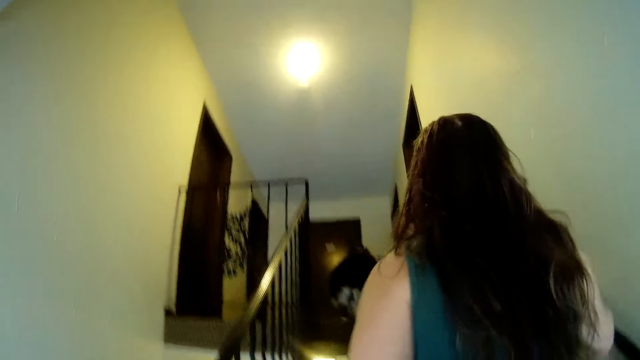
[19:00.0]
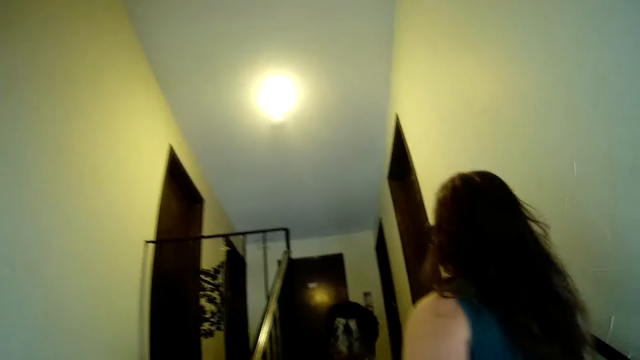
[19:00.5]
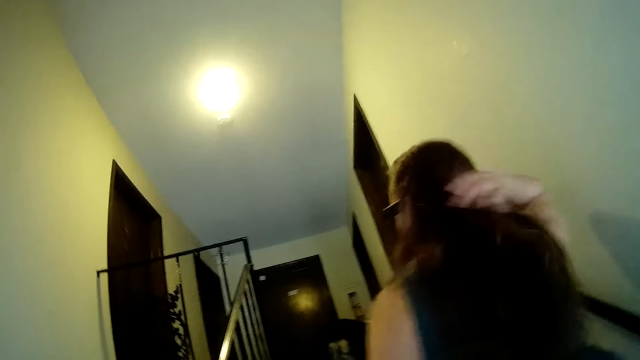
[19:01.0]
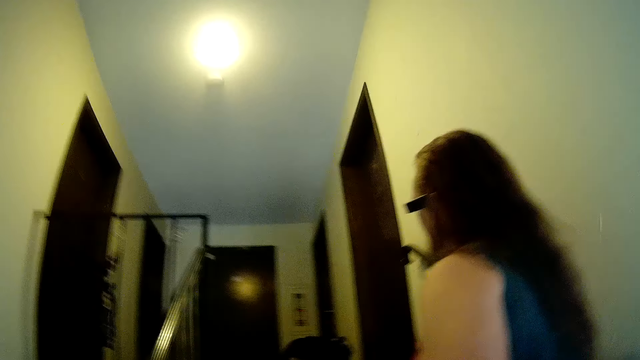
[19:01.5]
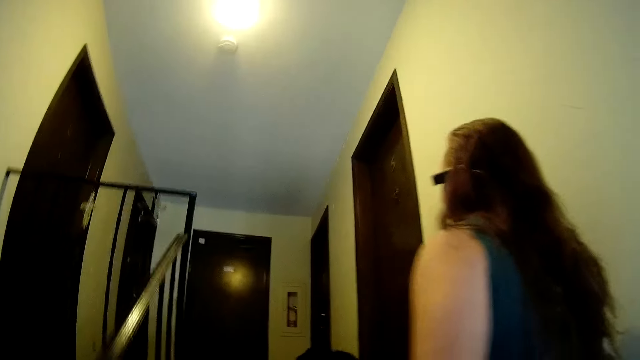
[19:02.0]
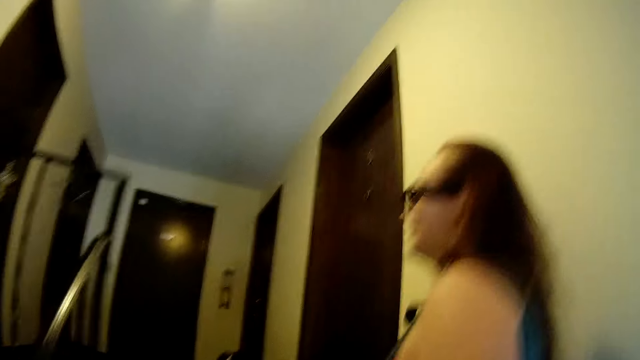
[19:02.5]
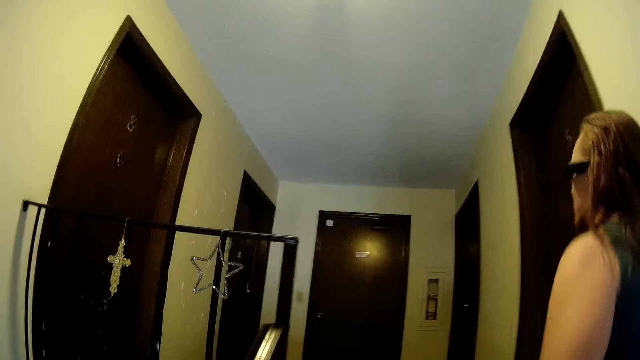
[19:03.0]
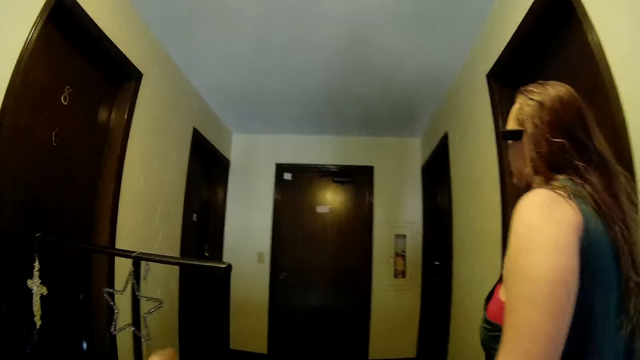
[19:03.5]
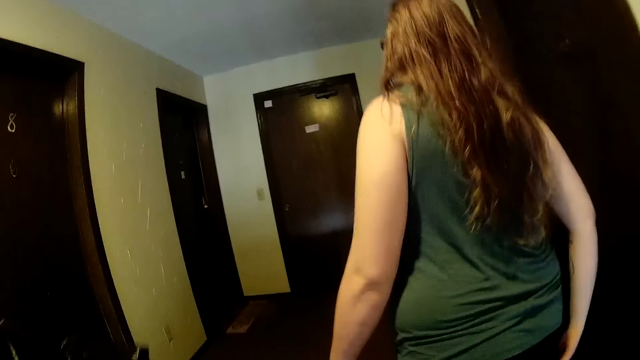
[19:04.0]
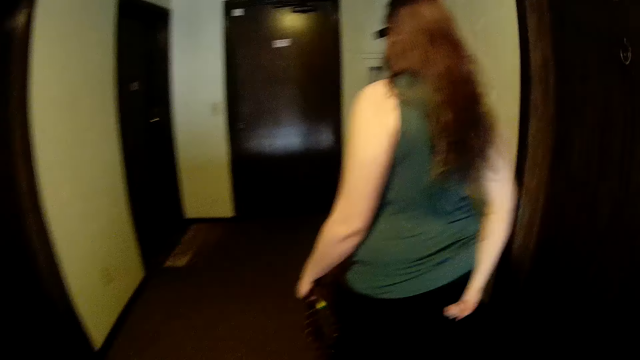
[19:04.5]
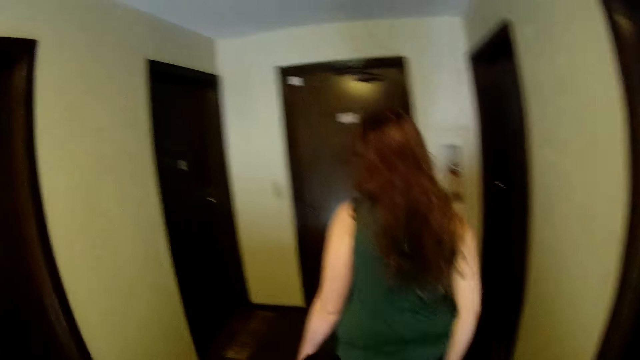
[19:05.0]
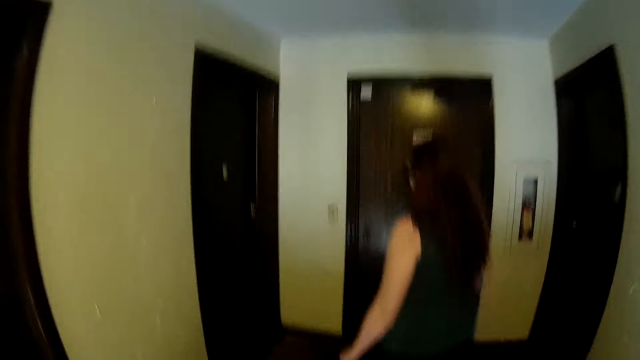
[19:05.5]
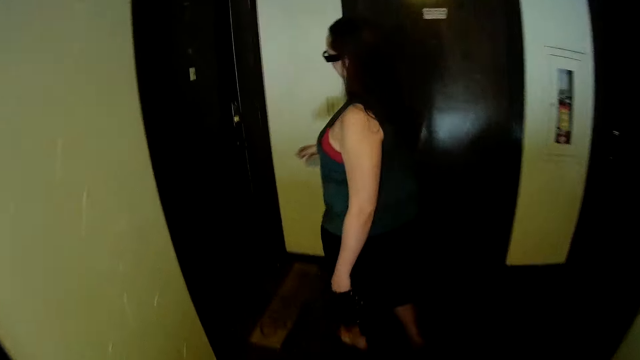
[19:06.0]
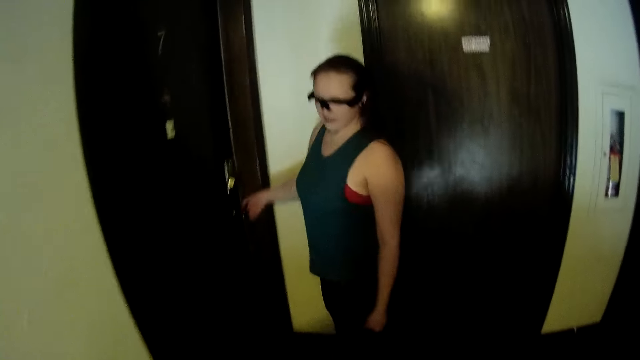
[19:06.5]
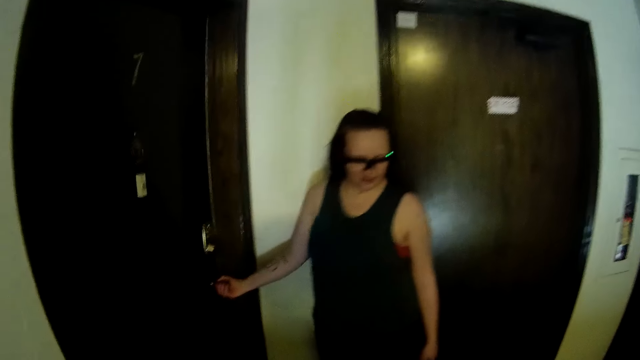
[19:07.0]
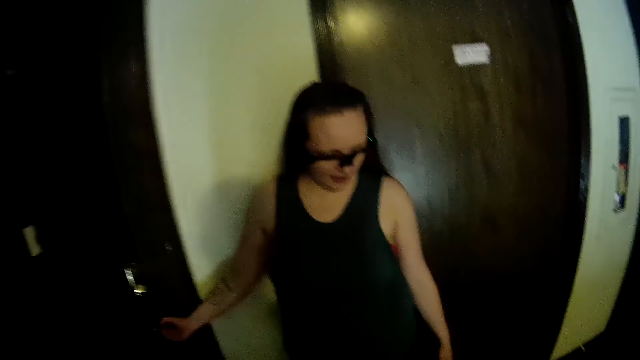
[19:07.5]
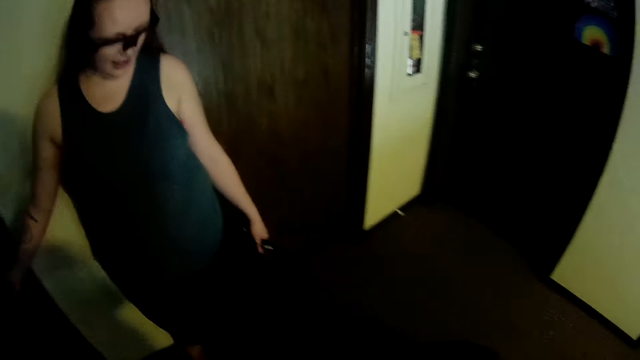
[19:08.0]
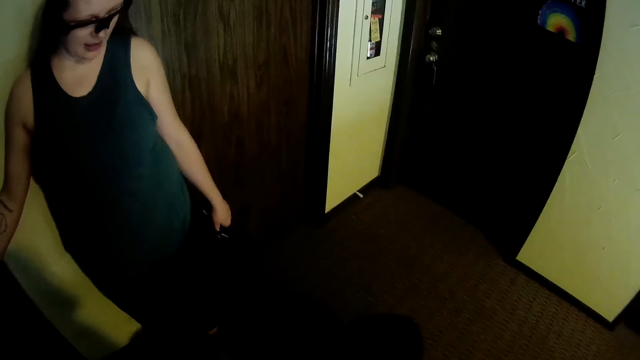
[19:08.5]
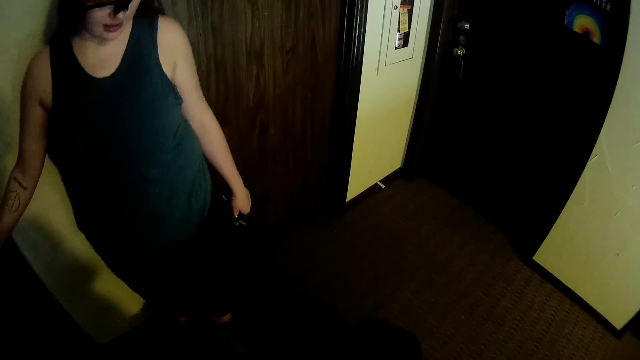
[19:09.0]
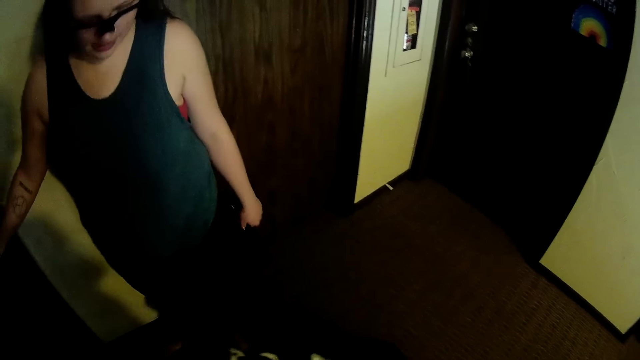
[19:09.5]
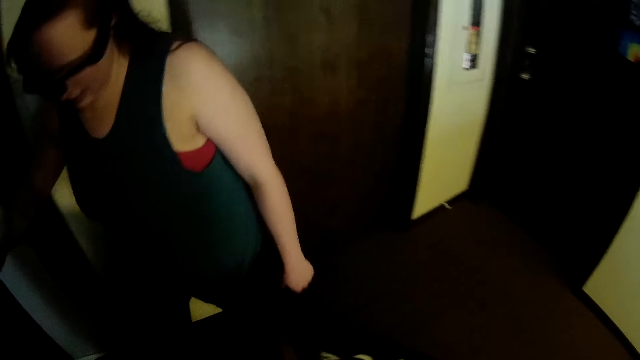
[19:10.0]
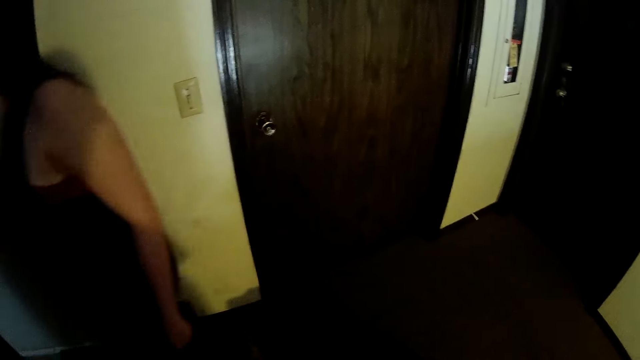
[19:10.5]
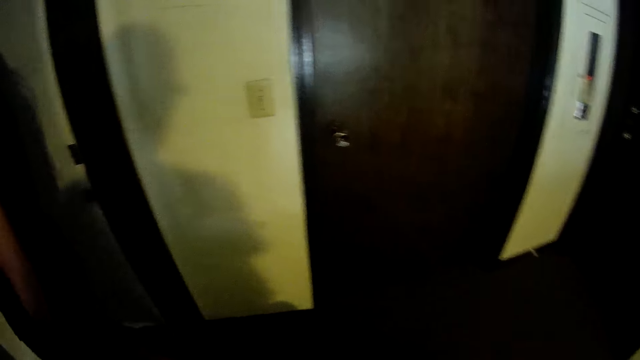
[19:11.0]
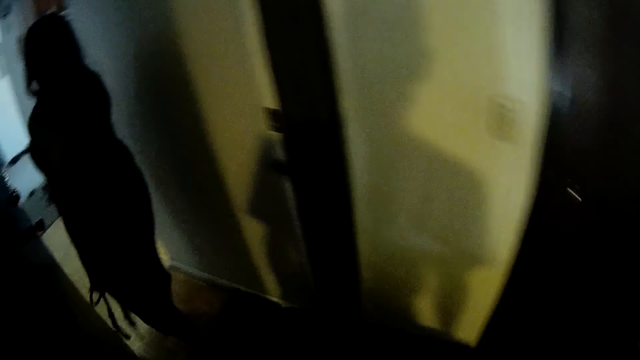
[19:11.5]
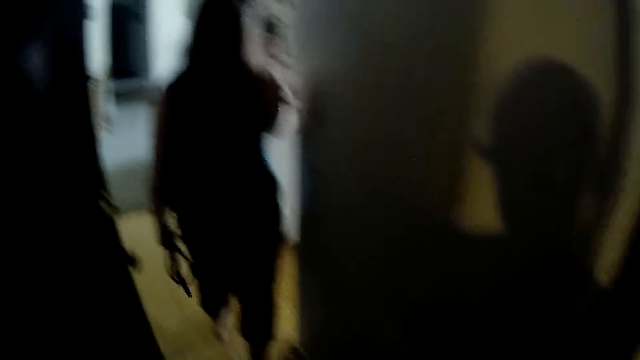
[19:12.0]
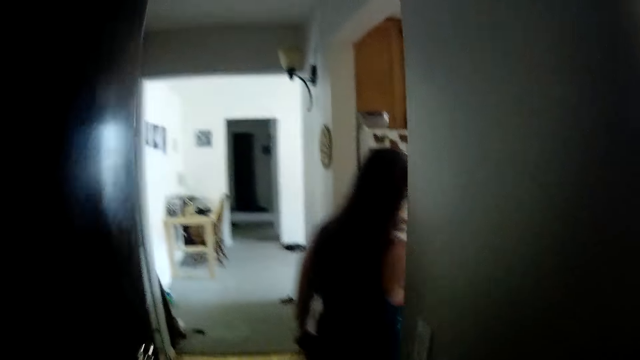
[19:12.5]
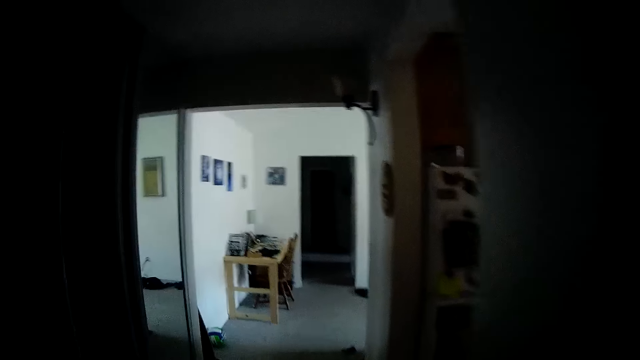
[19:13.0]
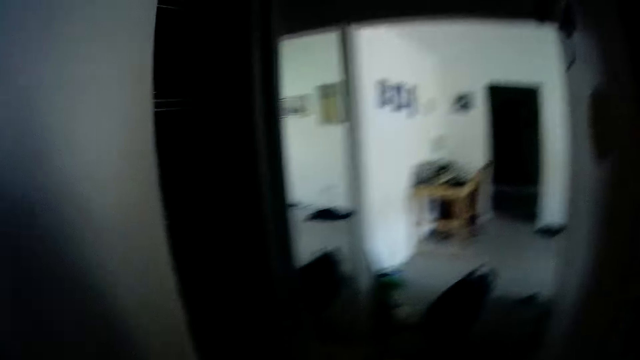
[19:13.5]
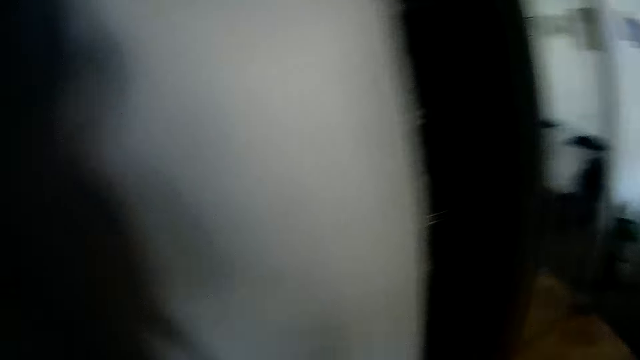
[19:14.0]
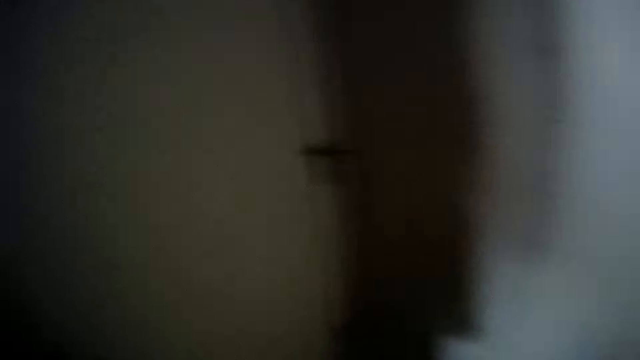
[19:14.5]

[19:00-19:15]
The camera wearer wipes her hair. The camera wearer holds a railing of the staircase with his left hand. The woman touches the back of her right thigh with her right hand. The woman walks towards a door. The woman holds the handle of the door with her right hand. The camera wearer walks towards the door. The woman opens the door with the door handle in her right hand. The woman walks through the open door. The camera wearer walks through the open door. The woman adjusts a pair of glasses on her head with her right hand. The woman walks towards the kitchen. The camera wearer closes the door with the handle in his right hand.

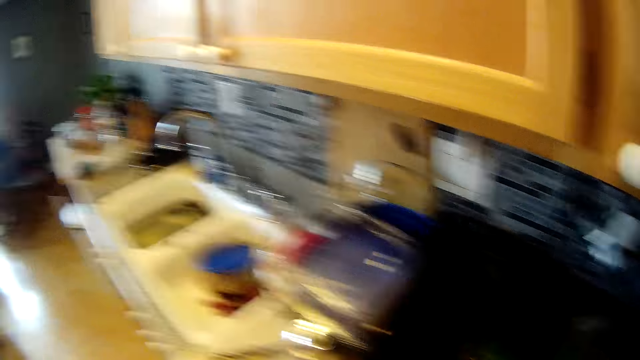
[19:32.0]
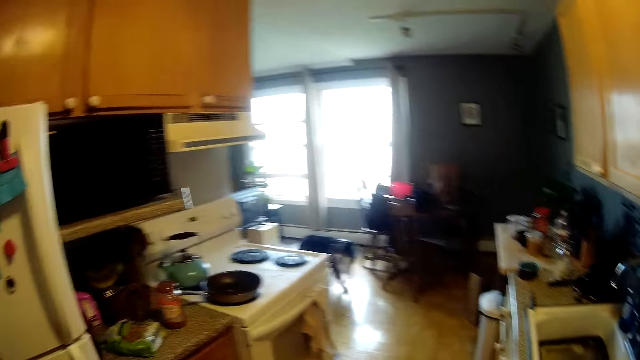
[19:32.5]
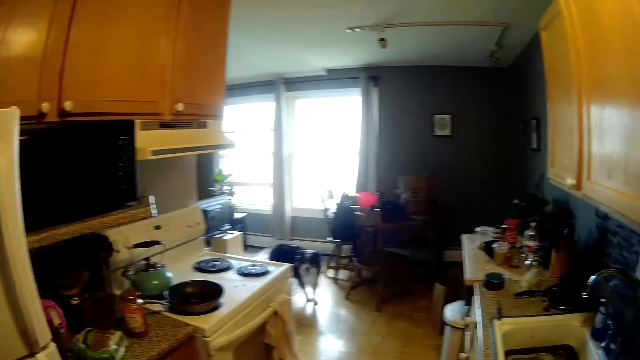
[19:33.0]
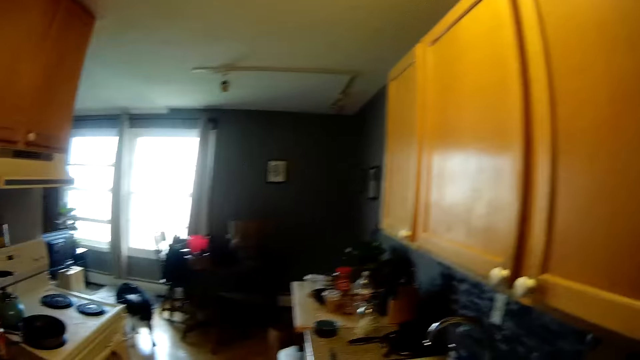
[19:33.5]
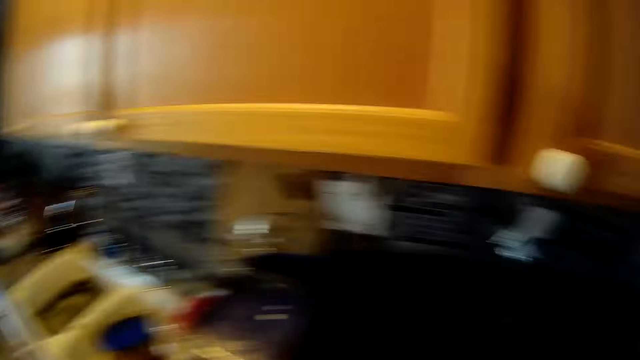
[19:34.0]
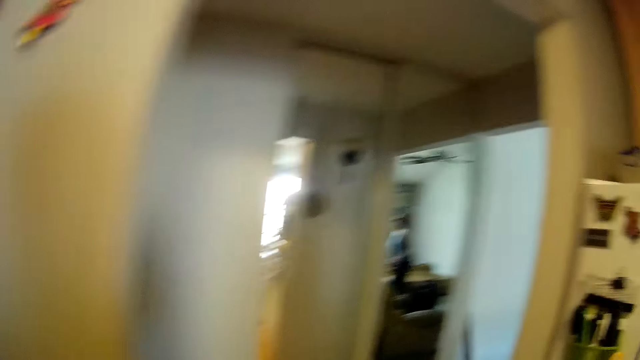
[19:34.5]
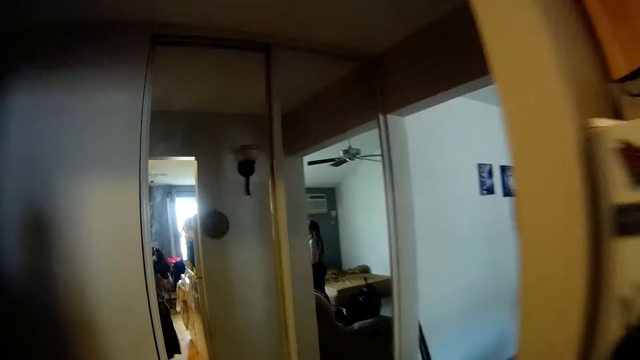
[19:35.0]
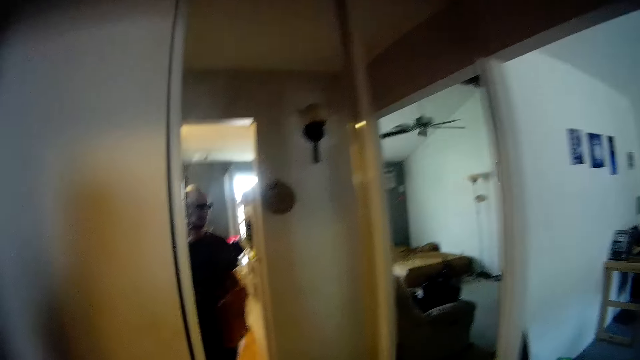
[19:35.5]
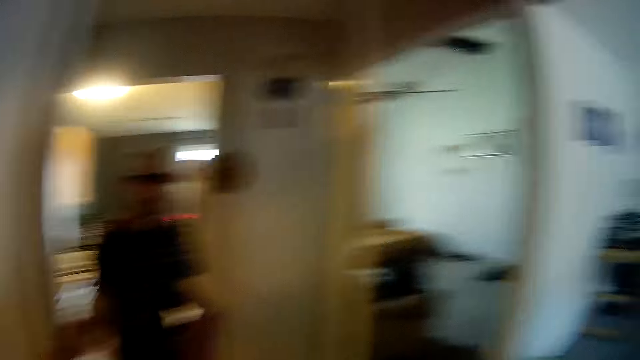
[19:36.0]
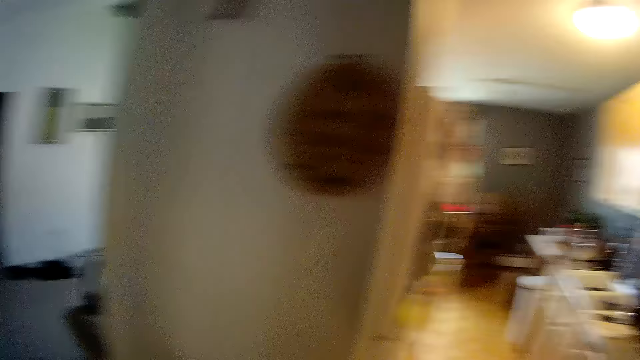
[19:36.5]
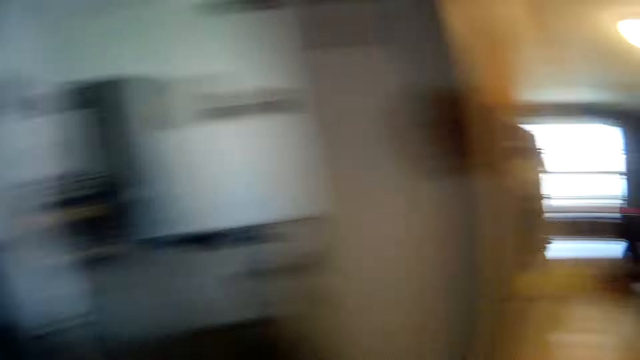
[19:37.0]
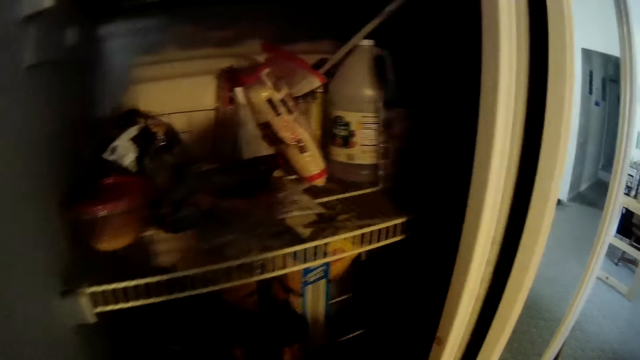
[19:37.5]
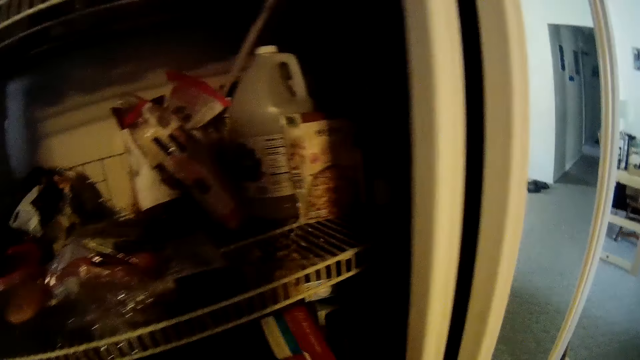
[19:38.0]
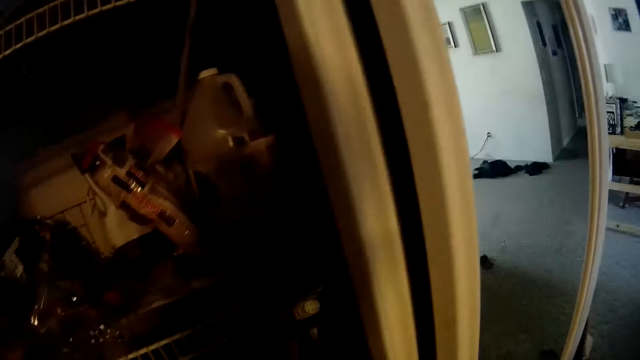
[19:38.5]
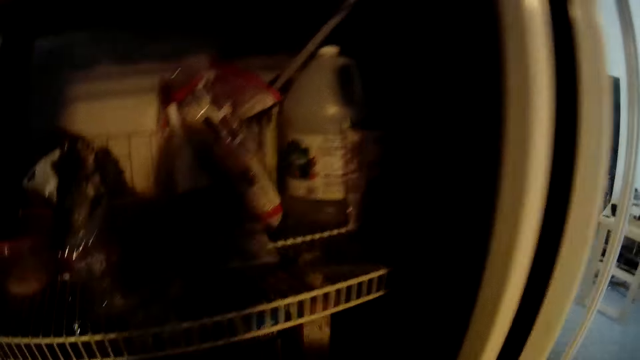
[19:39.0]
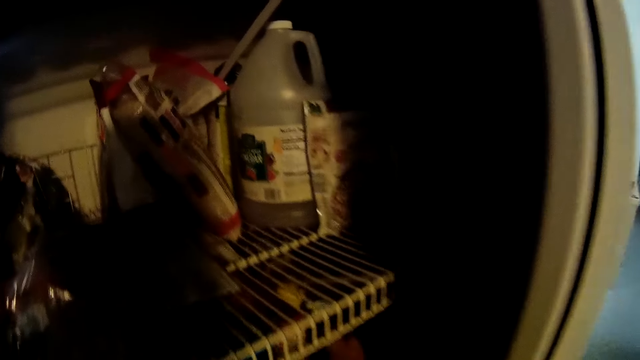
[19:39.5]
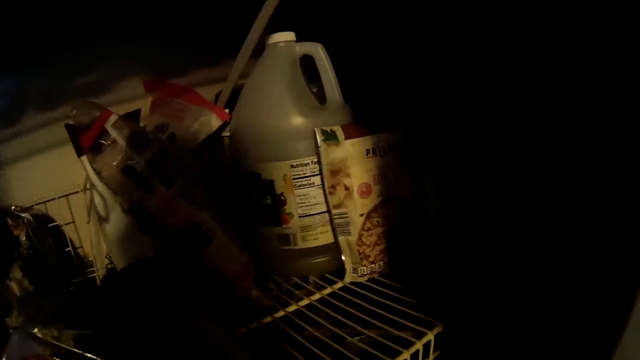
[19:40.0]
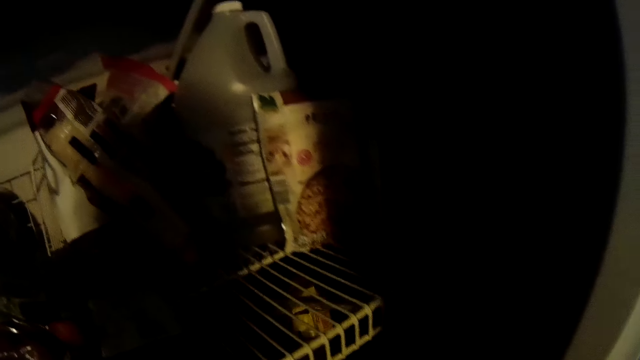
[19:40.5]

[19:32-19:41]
The dog stands in the living room. The camera wearer walks towards a pantry. He opens the sliding door of the pantry with his left hand. He drops the cereal box in his right hand into the pantry. He takes a cereal box from the pantry with his right hand.
